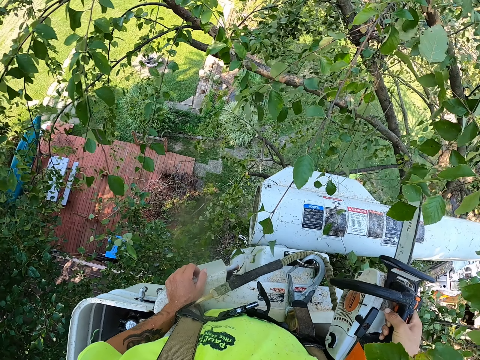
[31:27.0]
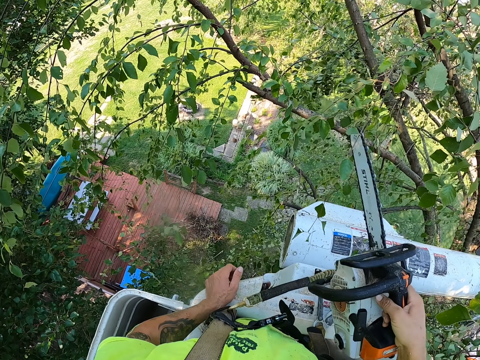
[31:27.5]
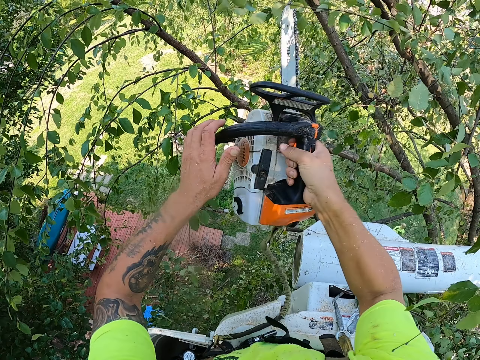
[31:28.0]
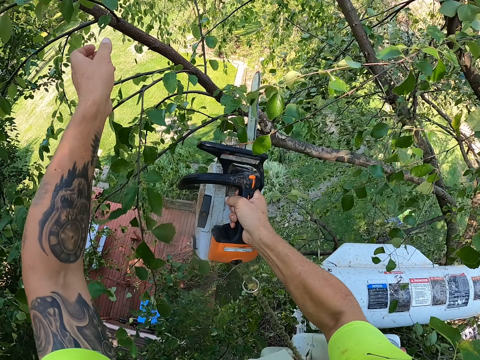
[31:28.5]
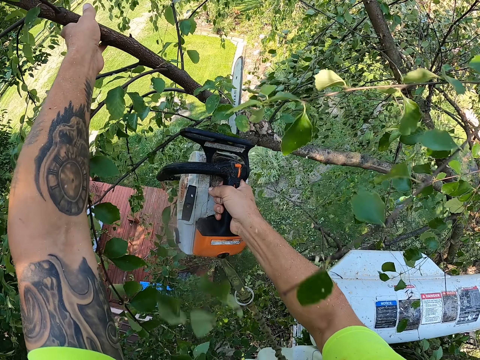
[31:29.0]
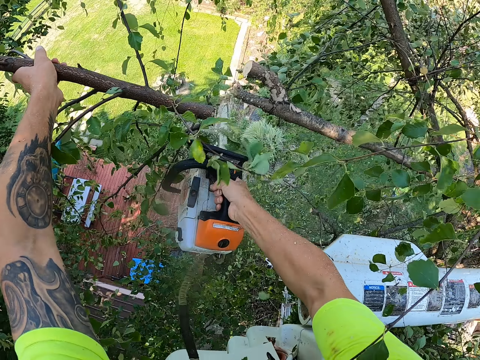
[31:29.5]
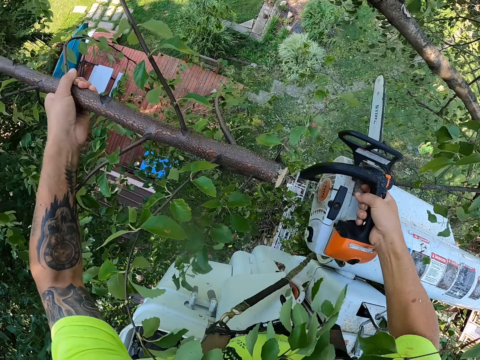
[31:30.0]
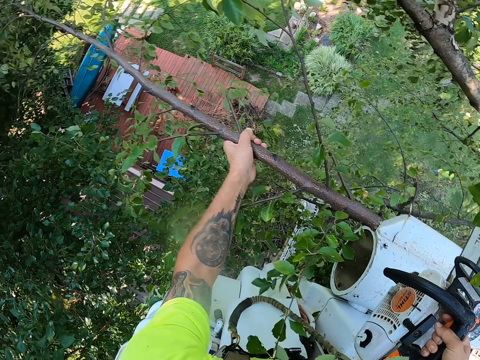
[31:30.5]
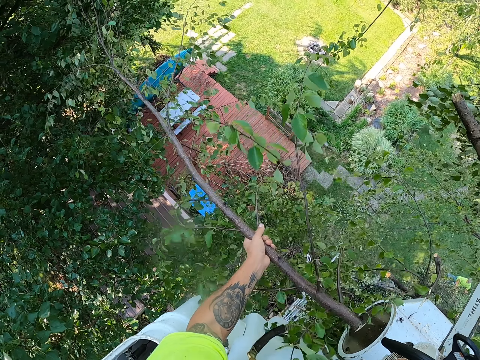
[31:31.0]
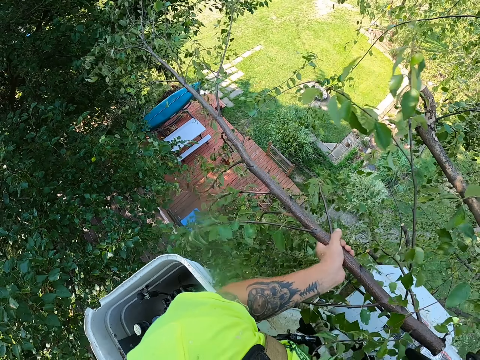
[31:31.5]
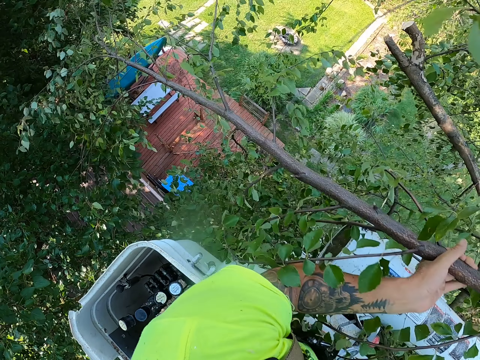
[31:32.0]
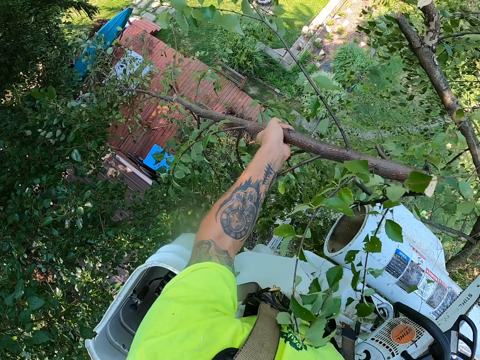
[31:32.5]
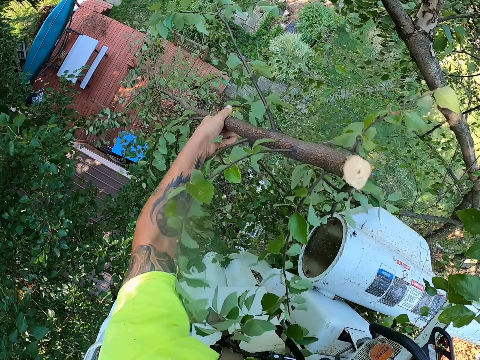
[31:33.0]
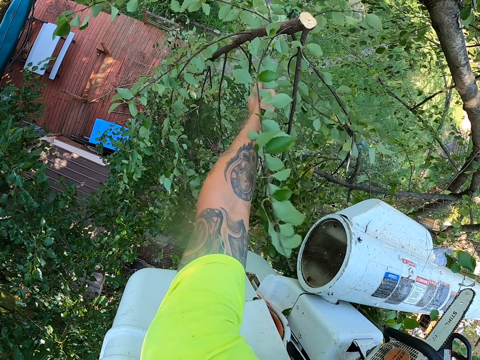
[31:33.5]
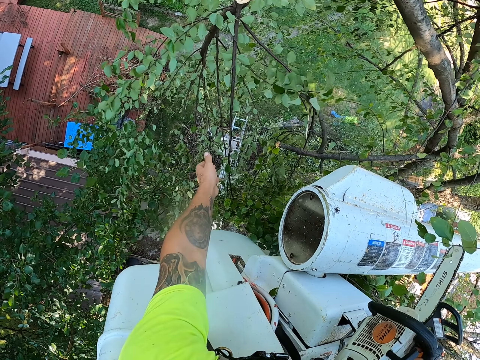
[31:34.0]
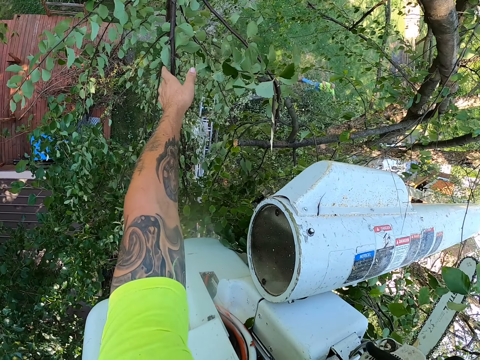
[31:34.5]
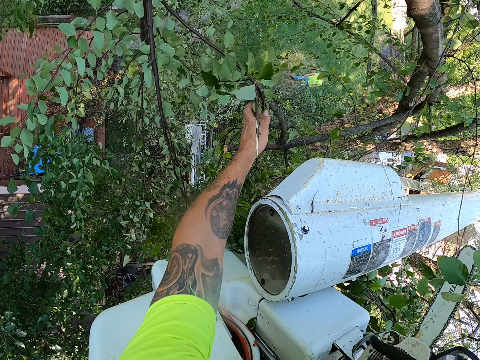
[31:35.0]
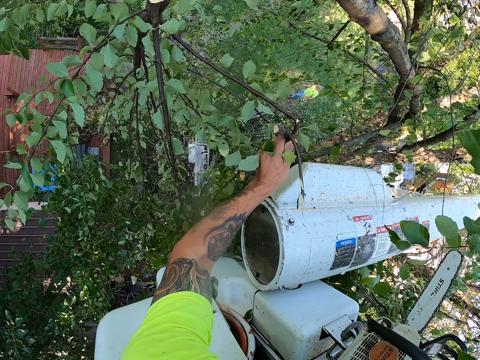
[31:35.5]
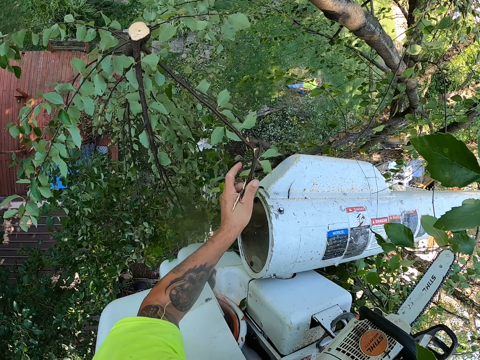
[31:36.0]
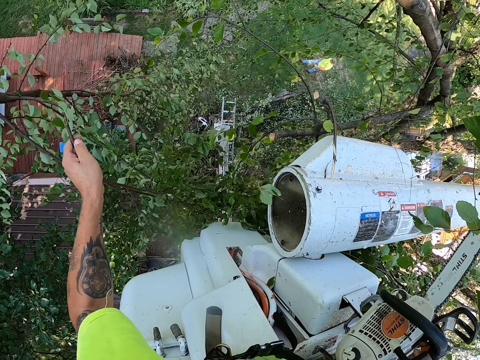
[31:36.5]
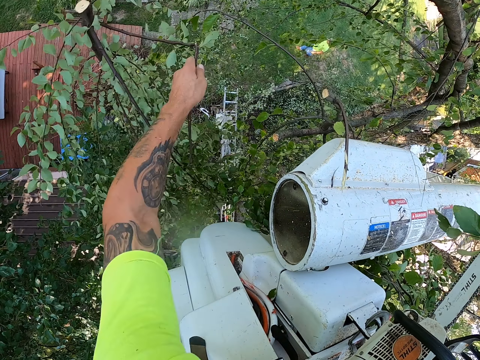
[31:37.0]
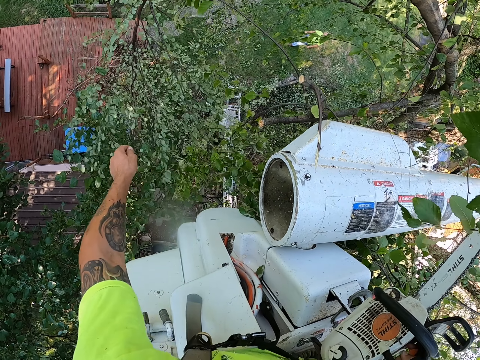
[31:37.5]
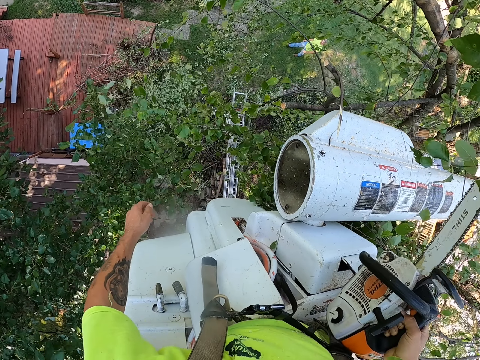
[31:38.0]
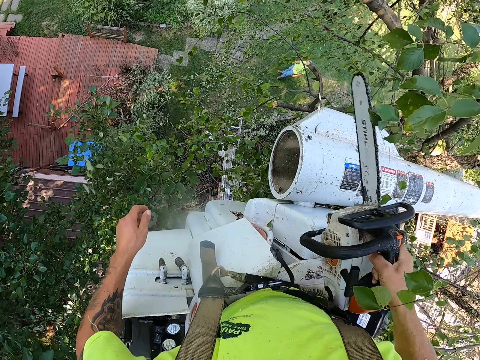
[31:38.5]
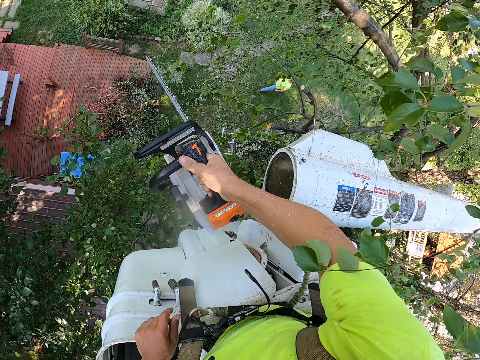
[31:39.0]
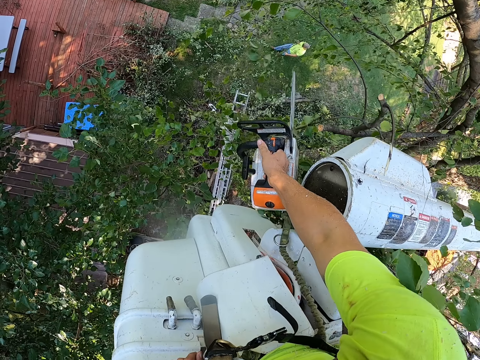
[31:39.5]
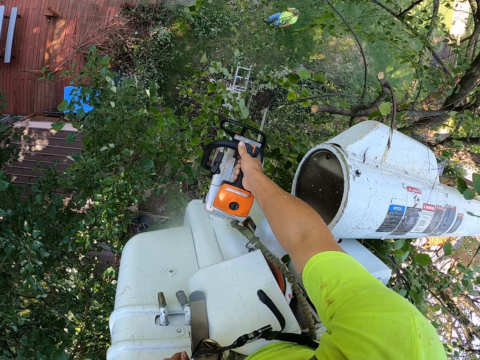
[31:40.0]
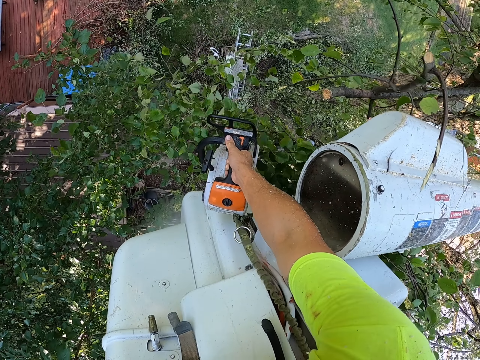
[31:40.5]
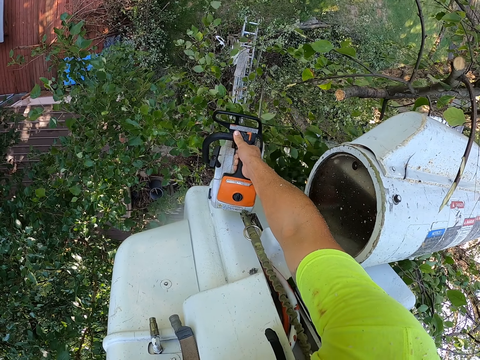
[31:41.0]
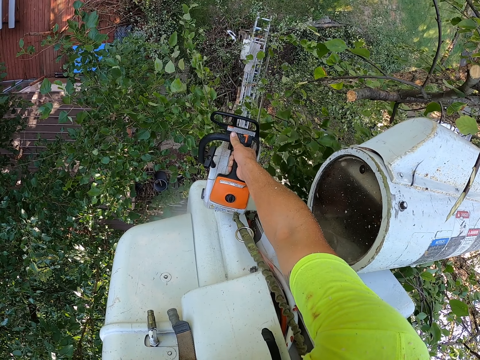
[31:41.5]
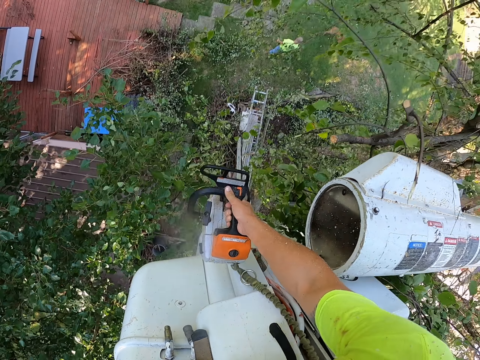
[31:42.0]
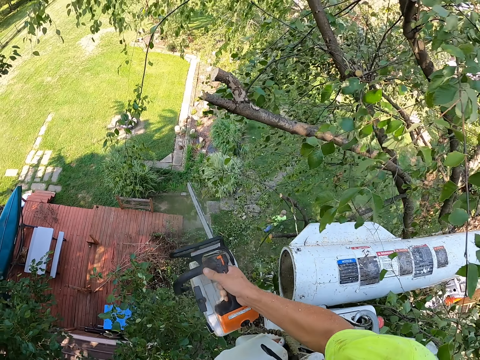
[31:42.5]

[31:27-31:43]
The camera wearer holds a branch of the tree with his left hand. He cuts the branch of the tree with the chainsaw in his right hand. He drops the branch to the ground with his left hand. He removes the branch from the tree with his left hand. He drops the branch to the ground with his left hand. He cuts branches of the tree with the chainsaw in his right hand.

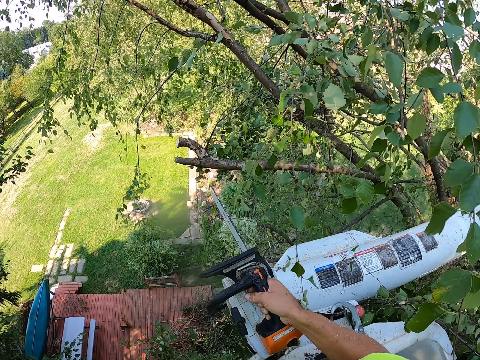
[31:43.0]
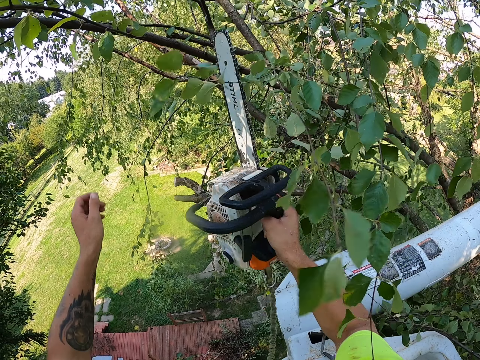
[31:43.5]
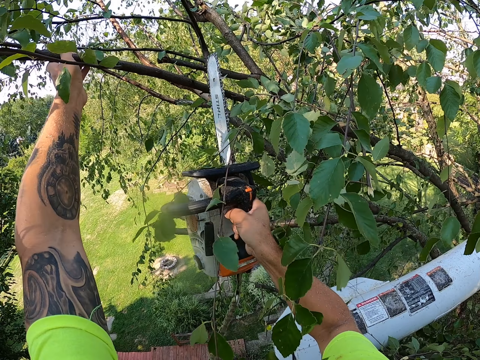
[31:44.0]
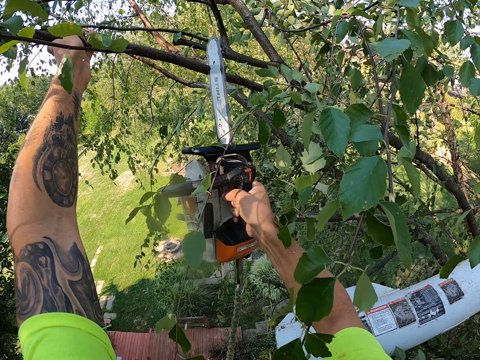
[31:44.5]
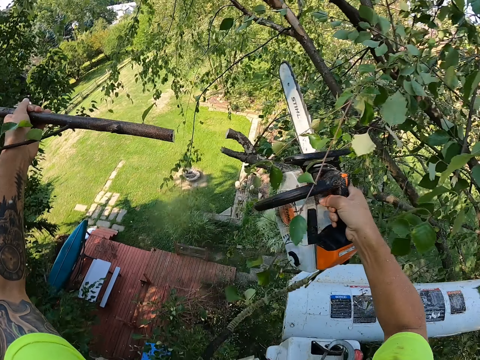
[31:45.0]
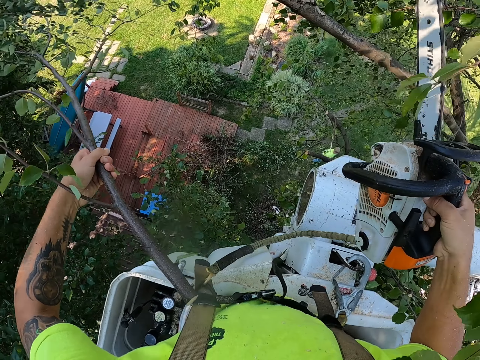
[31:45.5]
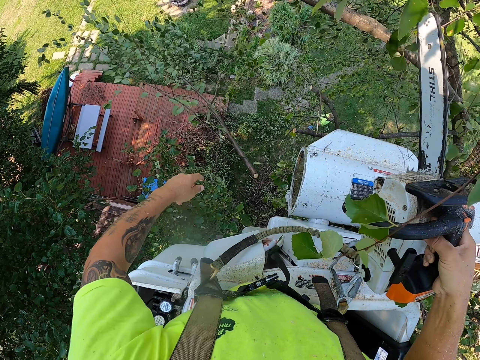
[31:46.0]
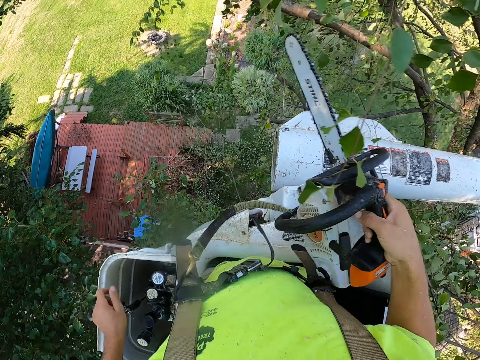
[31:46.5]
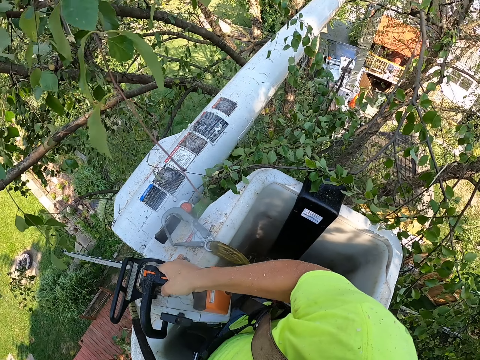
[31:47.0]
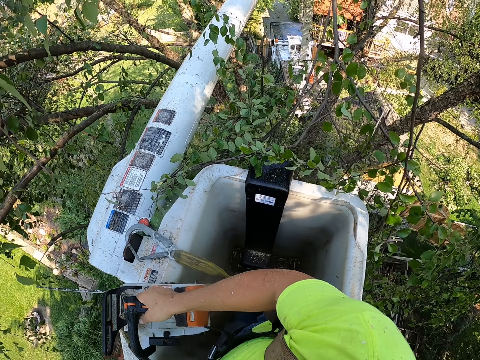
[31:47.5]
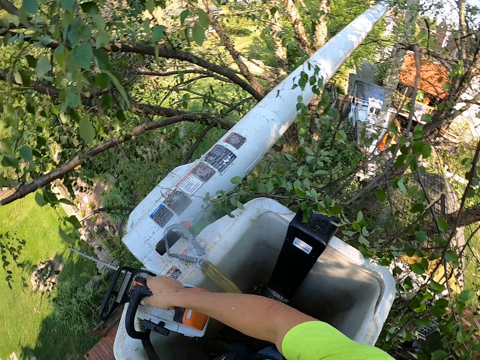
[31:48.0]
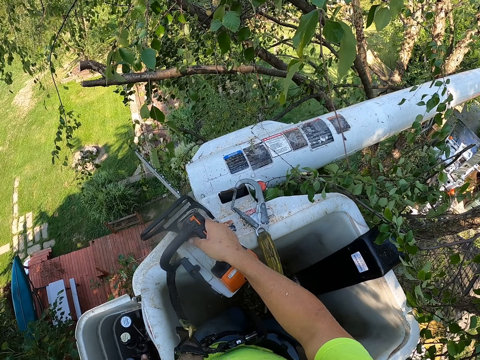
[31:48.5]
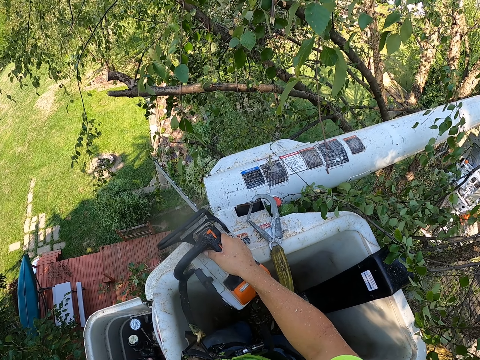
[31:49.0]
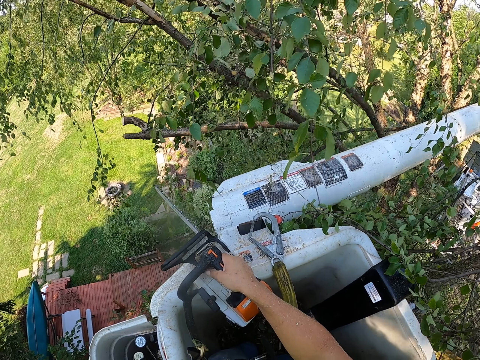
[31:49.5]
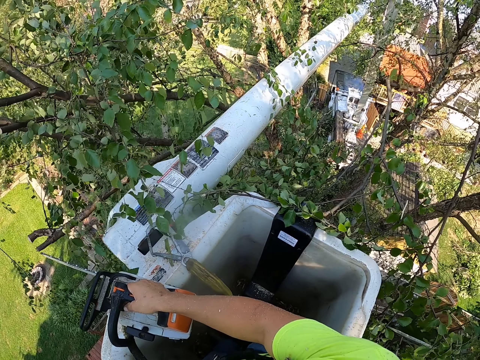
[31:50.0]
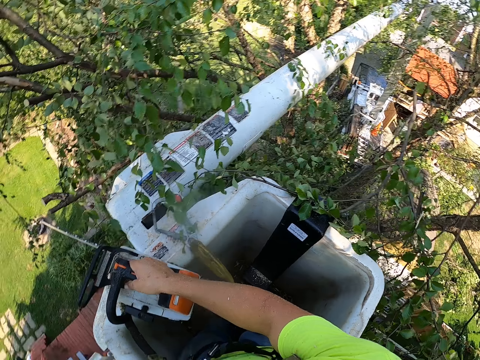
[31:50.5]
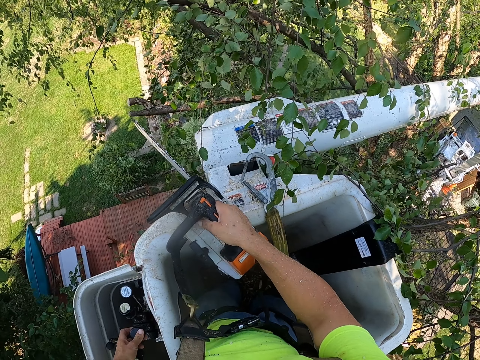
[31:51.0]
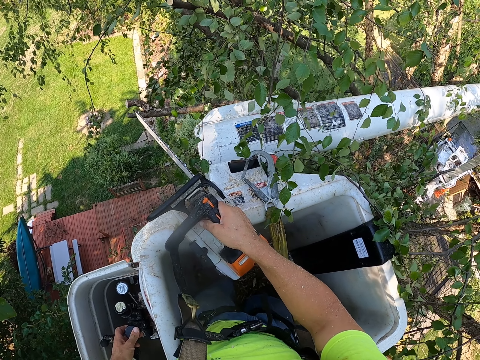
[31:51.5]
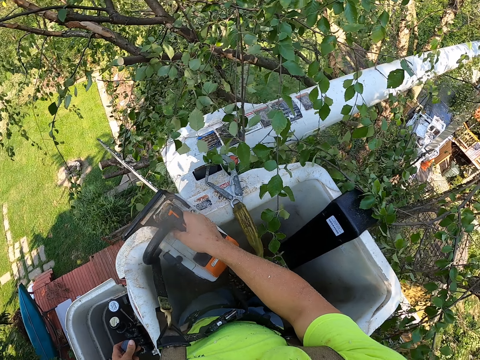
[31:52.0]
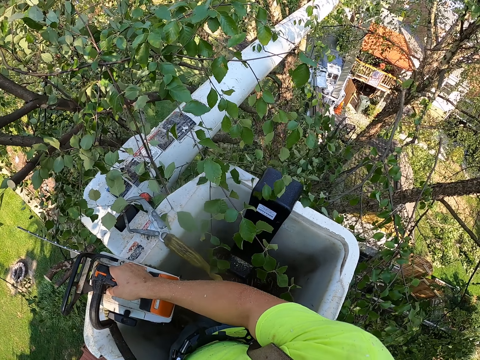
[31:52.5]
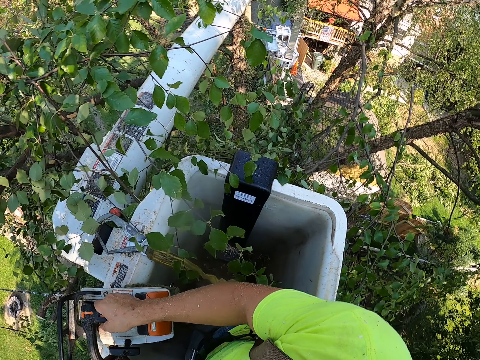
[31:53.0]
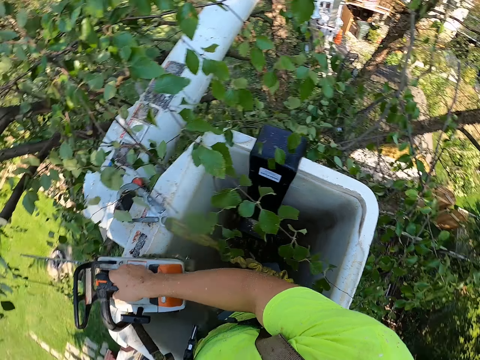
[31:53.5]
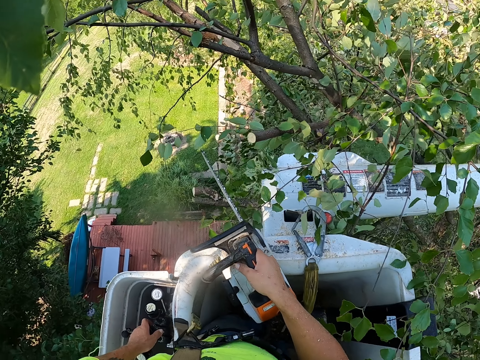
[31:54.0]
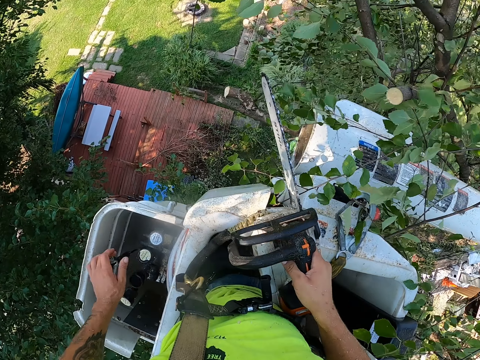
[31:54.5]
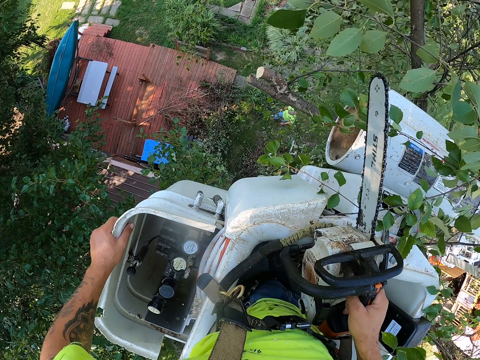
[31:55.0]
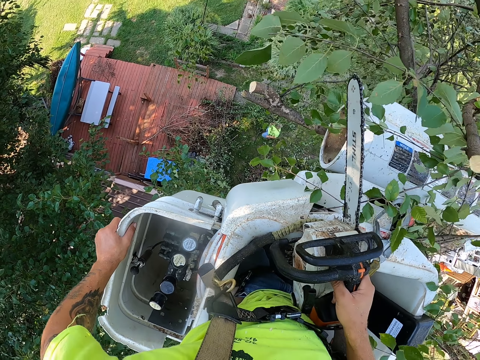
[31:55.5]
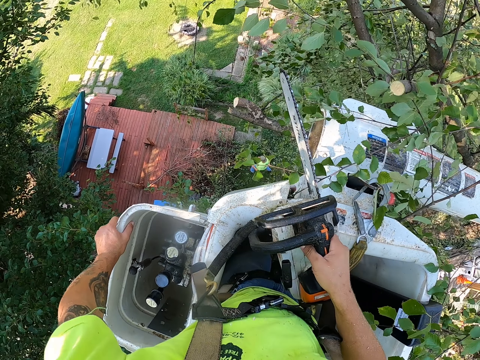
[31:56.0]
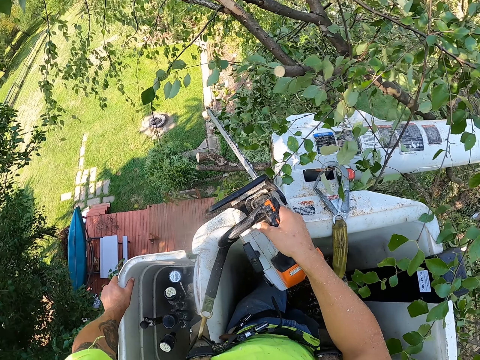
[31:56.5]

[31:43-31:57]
The camera wearer holds a branch of the tree with his left hand. He cuts the branch of the tree with the chainsaw in his right hand. He drops the tree branch on the floor with his left hand. He operates a boom lift with his left hand. He holds the boom lift with his left hand.
